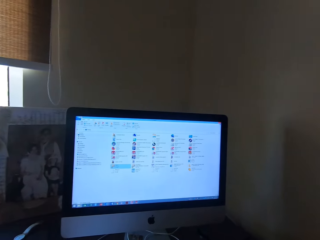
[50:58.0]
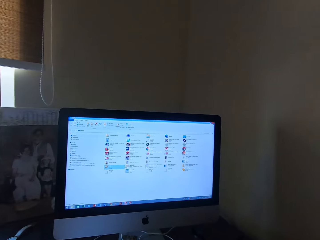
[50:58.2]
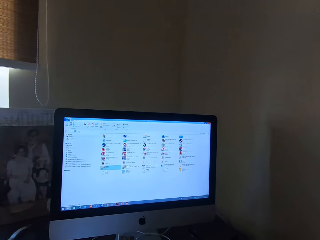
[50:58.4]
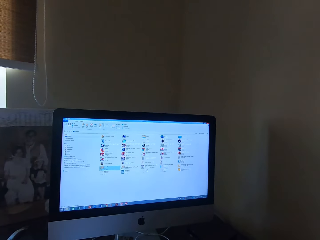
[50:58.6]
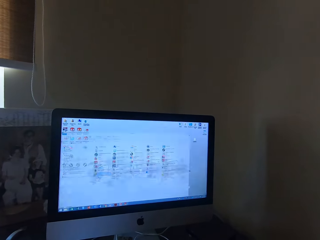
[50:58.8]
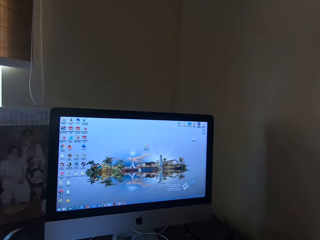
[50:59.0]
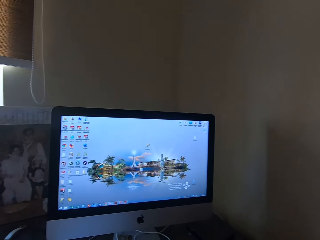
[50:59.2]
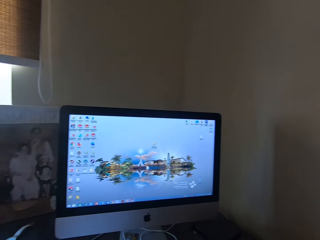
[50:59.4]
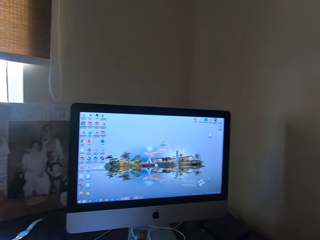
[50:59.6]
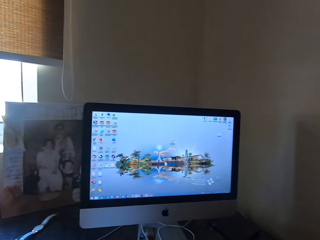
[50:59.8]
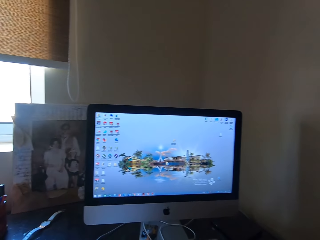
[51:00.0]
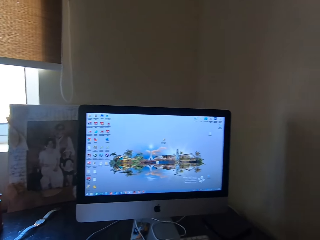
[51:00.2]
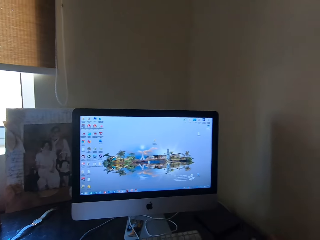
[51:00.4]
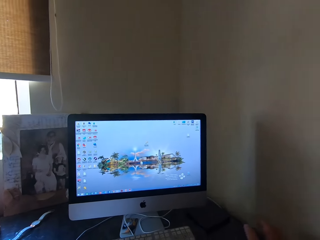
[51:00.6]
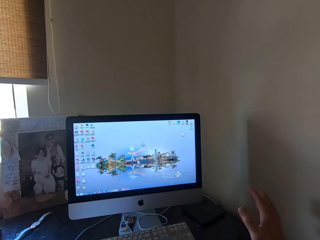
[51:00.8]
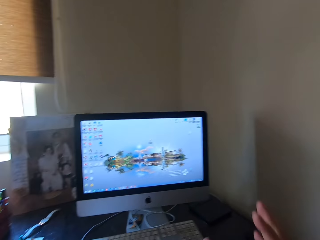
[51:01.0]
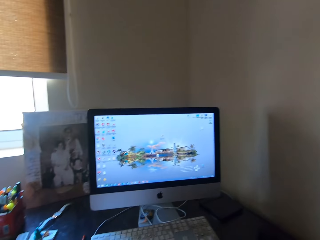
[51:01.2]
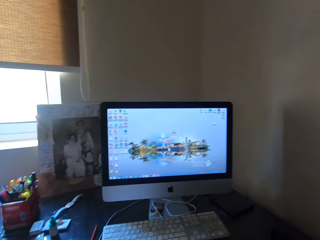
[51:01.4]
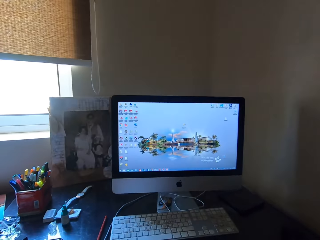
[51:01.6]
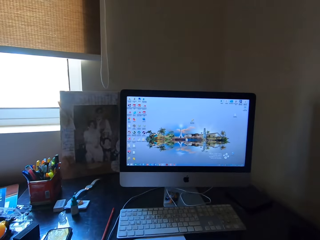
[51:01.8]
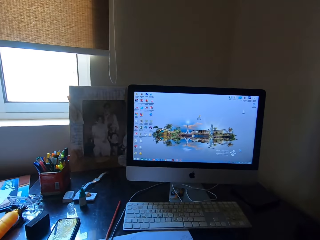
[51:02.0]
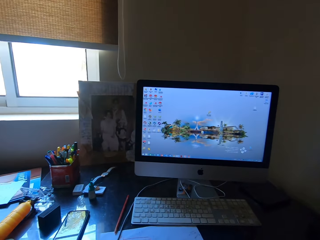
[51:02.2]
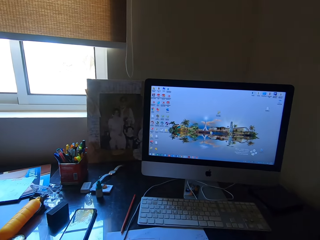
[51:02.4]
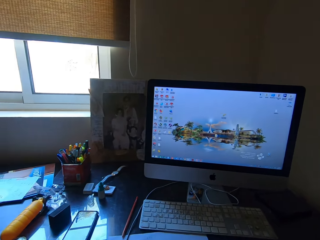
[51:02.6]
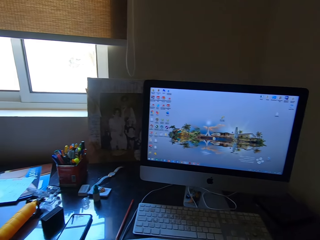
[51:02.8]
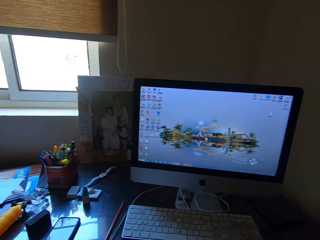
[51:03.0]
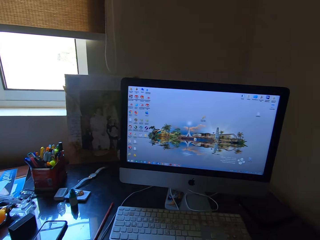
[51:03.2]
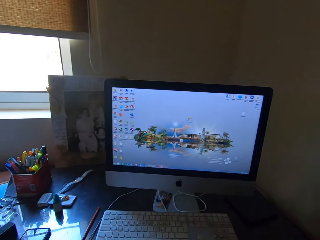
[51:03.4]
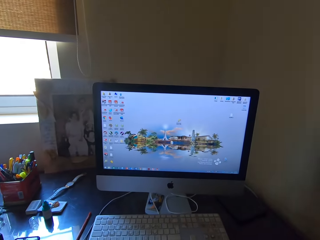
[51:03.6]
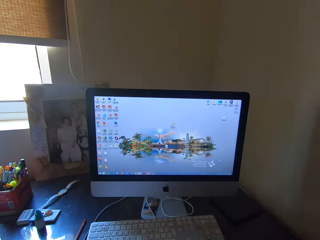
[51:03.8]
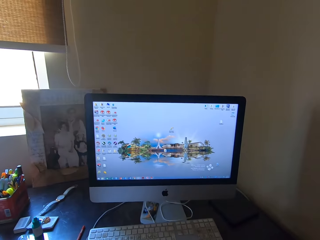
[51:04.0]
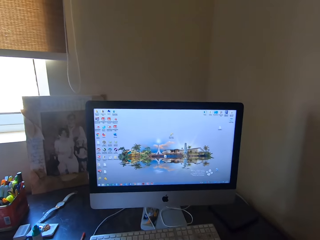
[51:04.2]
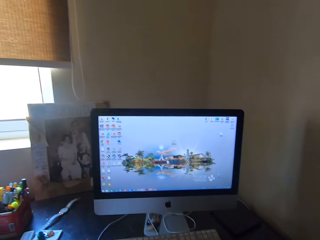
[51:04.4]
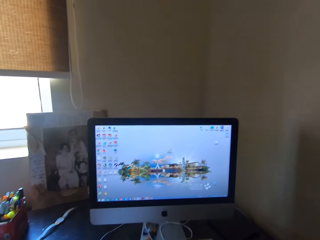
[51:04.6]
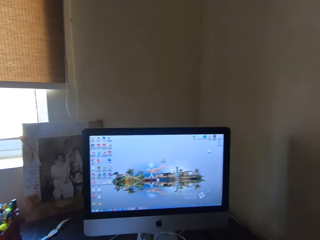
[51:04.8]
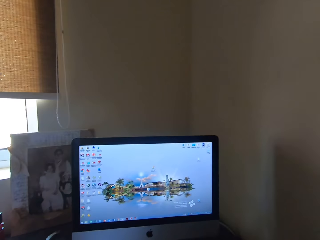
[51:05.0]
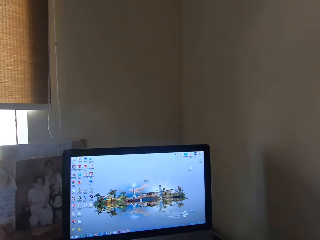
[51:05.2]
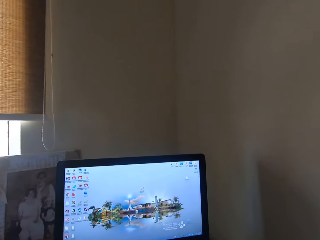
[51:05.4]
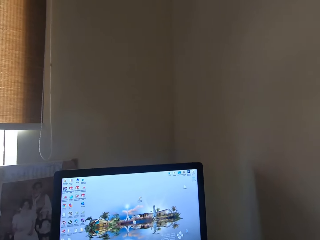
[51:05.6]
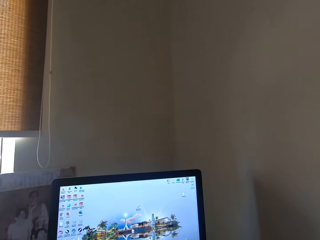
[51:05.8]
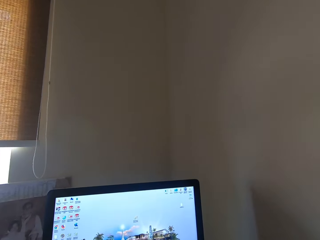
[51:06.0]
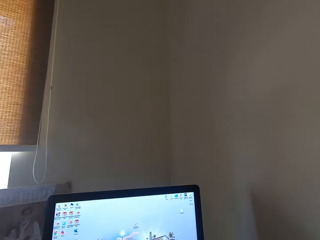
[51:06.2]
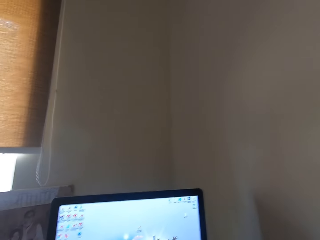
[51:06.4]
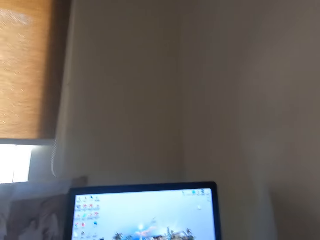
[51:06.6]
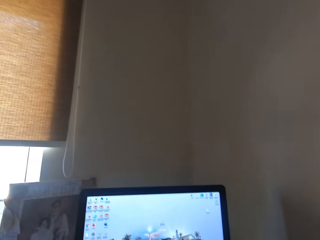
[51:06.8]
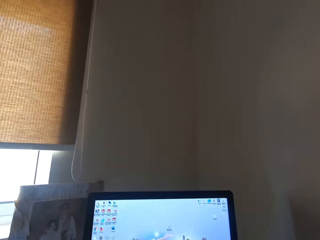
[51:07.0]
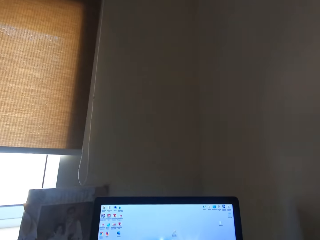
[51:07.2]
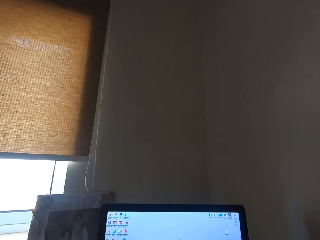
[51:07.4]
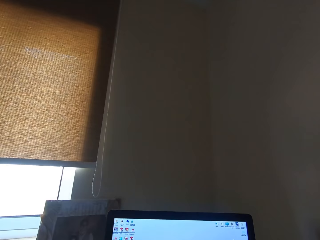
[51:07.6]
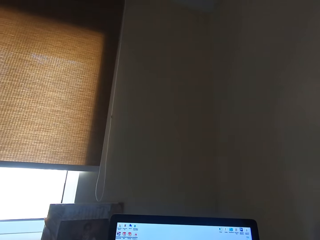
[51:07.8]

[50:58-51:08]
The camera wearer opens a file. They return to Windows. They lift a hand.

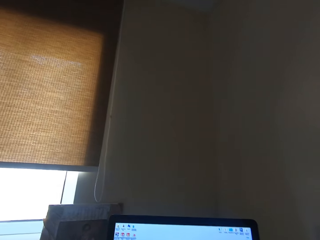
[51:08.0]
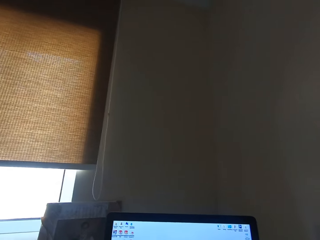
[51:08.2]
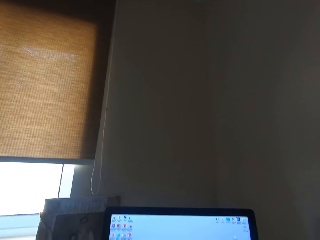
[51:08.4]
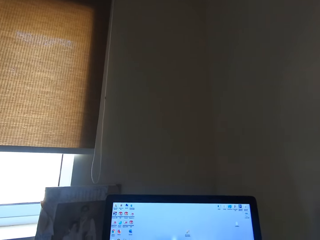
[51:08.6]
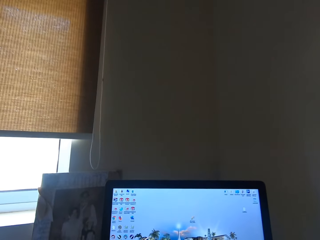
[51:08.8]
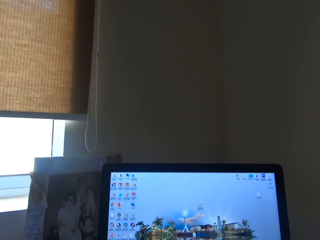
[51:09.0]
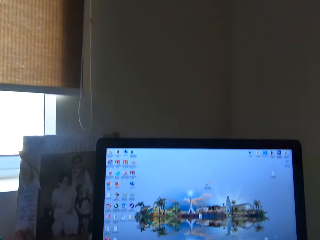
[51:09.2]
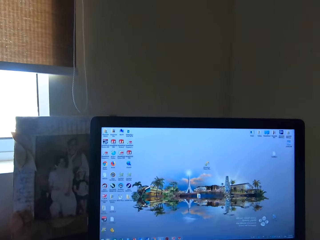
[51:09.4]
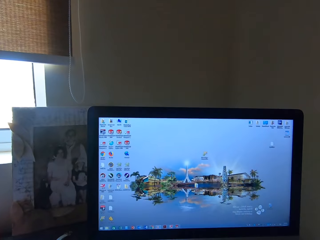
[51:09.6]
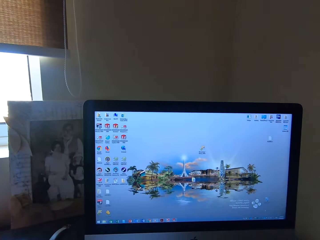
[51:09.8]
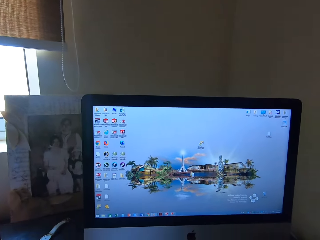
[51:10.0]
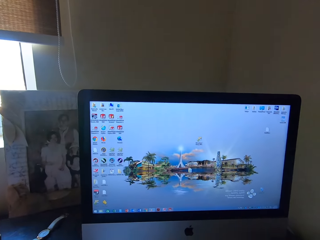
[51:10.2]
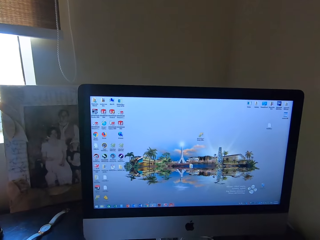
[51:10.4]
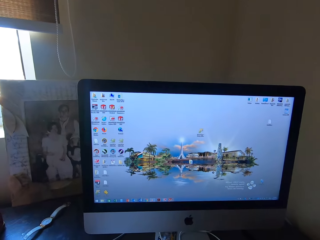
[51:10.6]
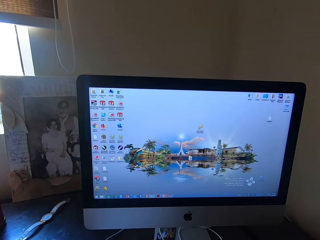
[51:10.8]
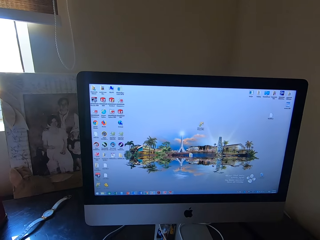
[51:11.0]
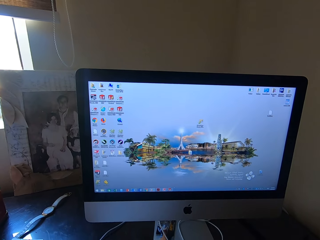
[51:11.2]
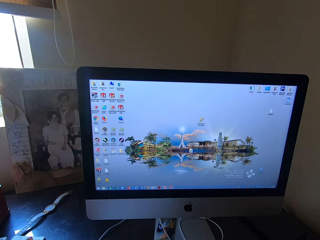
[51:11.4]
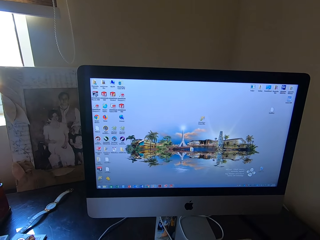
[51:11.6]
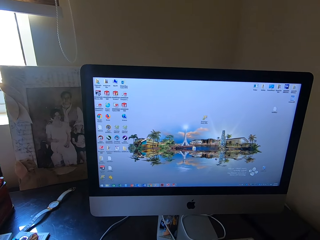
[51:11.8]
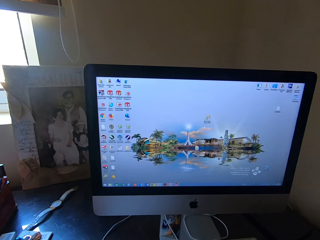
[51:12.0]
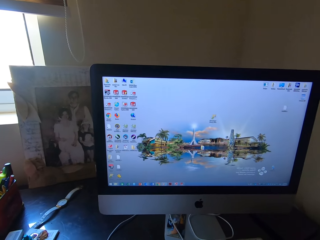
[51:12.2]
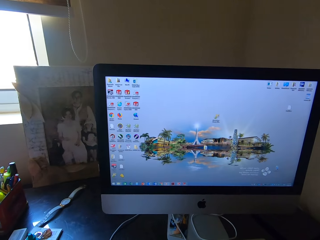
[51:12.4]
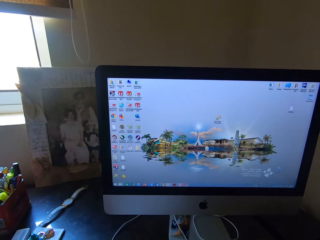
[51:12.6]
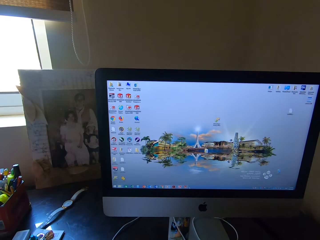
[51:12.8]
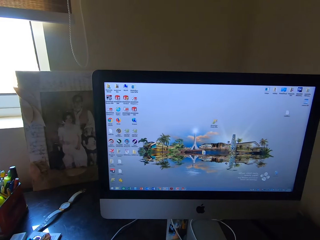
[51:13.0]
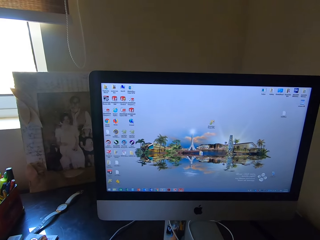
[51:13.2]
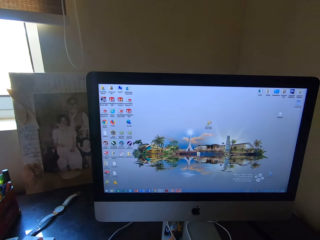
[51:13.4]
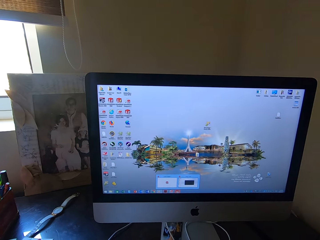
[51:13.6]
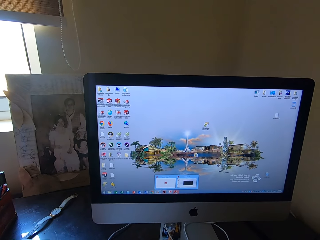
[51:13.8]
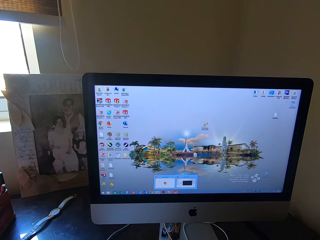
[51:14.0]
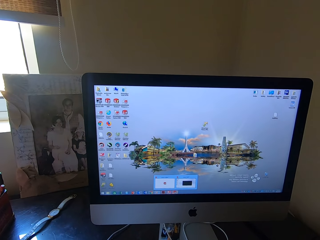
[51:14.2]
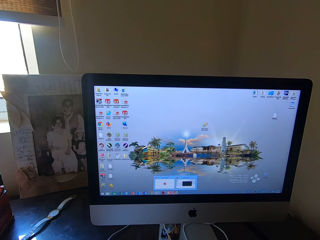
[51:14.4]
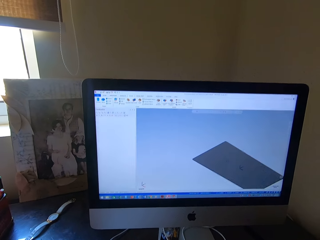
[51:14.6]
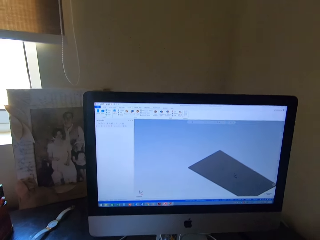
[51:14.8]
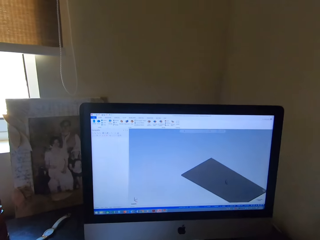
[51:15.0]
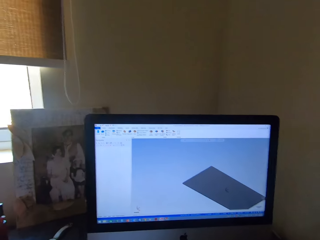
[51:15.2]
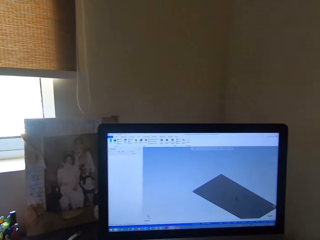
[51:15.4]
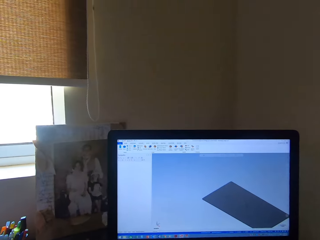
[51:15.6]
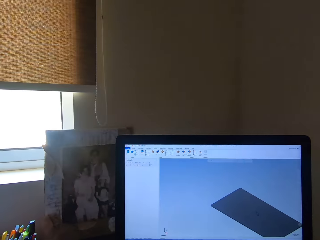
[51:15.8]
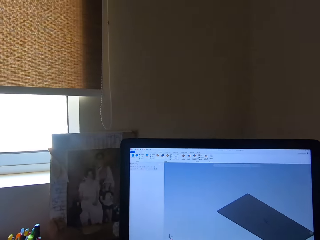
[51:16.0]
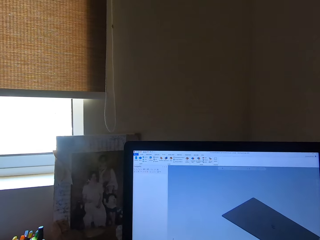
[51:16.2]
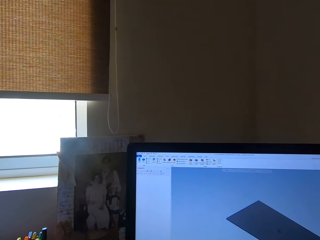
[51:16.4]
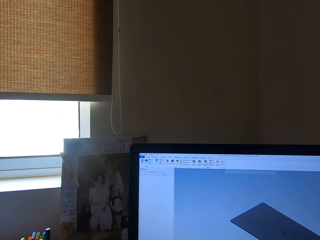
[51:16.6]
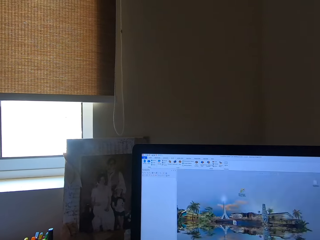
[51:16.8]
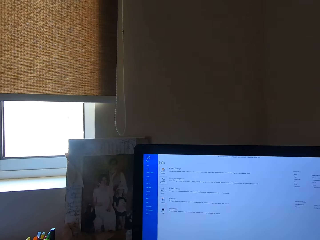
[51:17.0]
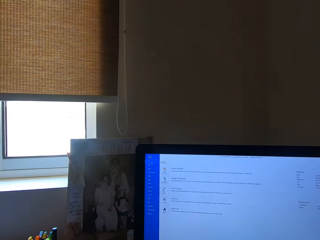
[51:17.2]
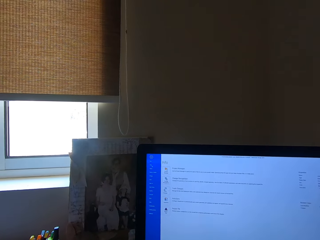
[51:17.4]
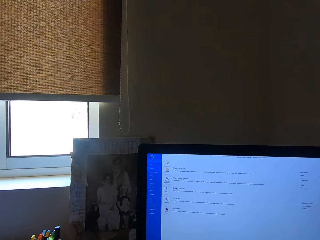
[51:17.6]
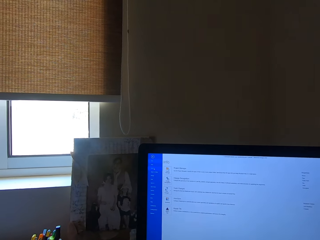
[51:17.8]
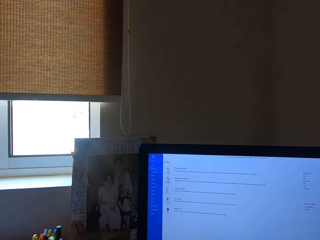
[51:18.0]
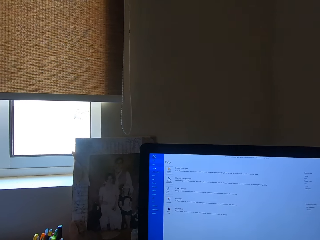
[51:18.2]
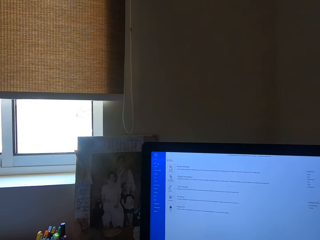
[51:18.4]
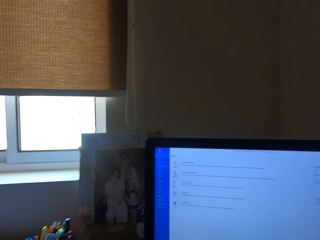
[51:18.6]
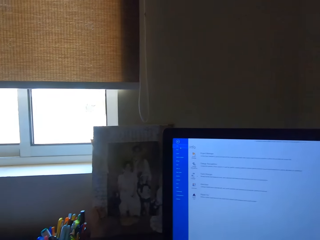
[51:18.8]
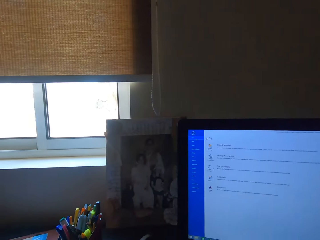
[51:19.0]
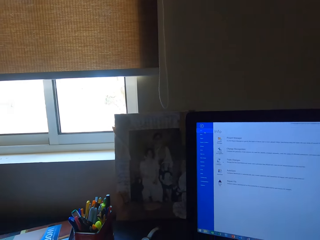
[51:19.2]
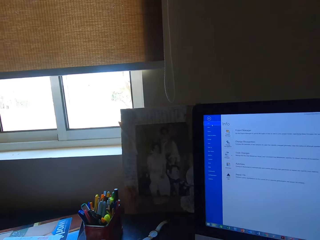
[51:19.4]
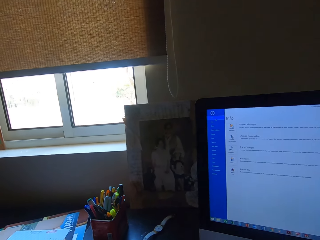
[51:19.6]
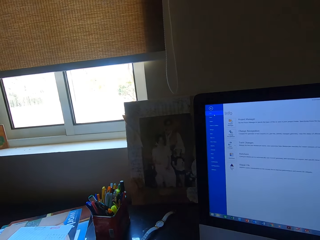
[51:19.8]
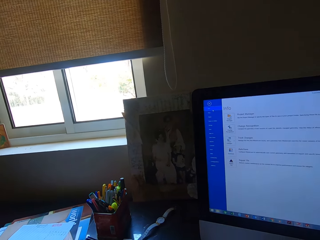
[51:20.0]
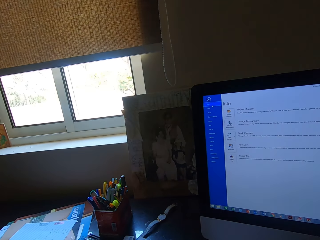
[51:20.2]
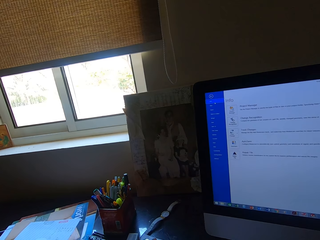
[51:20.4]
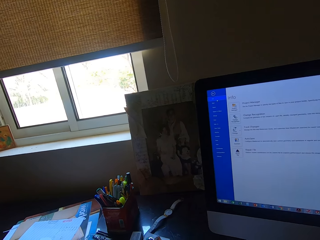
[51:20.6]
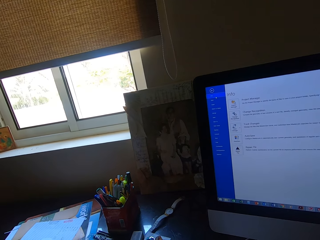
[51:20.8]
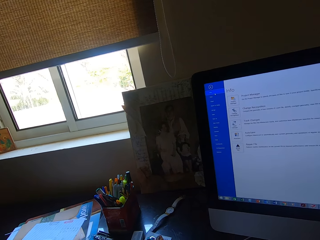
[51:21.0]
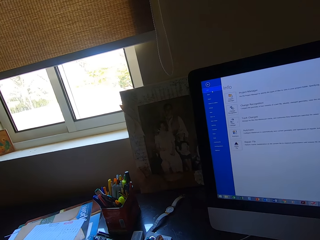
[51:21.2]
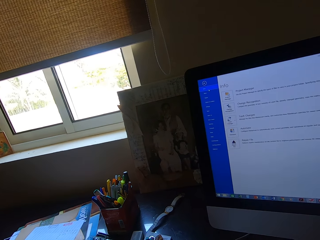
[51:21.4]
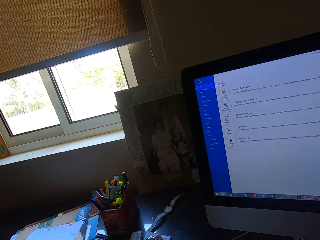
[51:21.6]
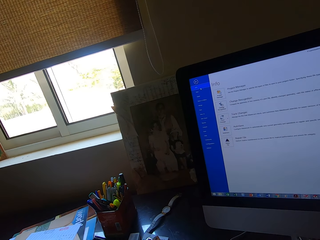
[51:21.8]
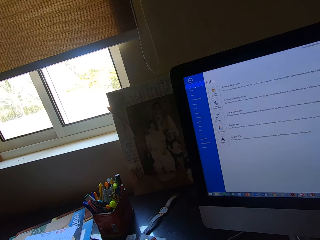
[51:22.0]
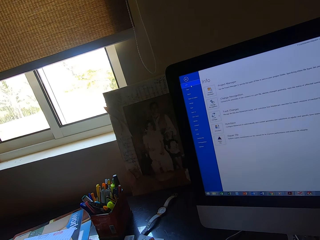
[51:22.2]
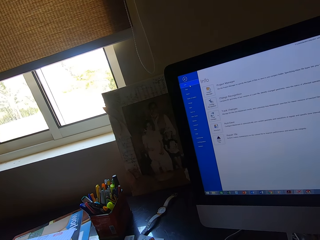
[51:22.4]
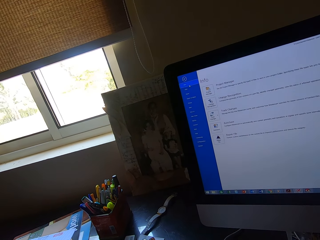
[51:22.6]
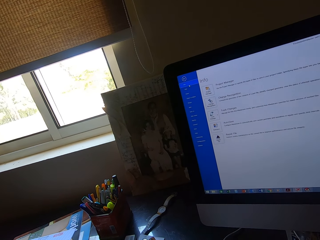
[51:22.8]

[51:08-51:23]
The camera wearer sighs. They click on the mouse. They open a file.
